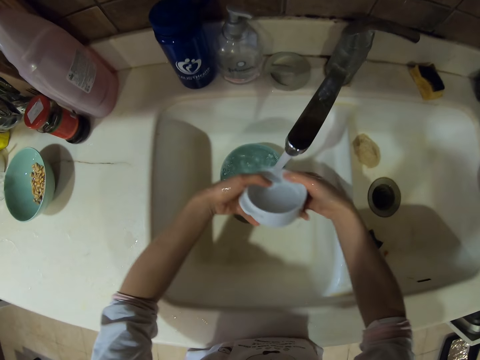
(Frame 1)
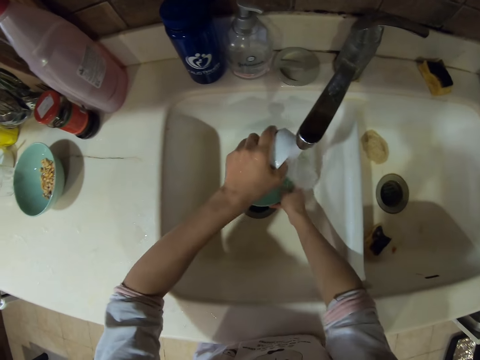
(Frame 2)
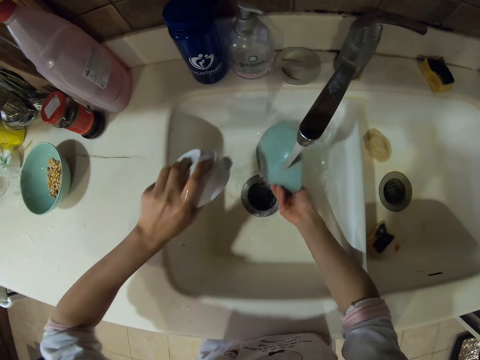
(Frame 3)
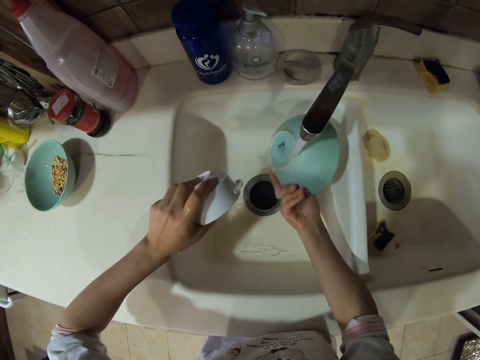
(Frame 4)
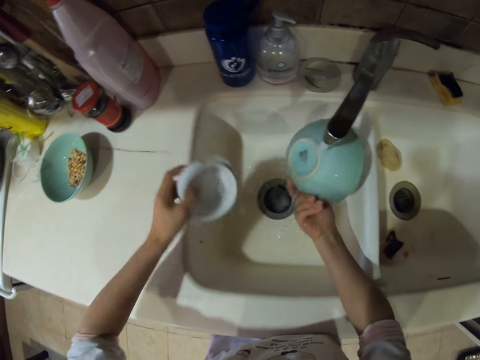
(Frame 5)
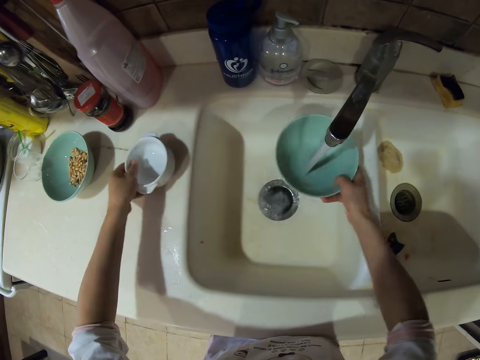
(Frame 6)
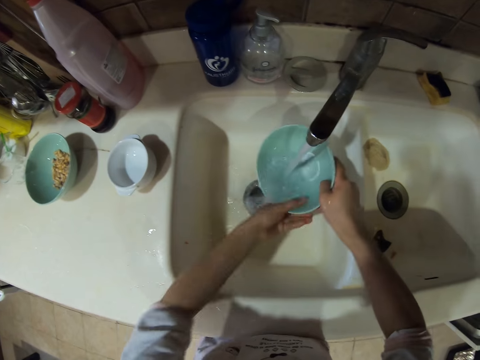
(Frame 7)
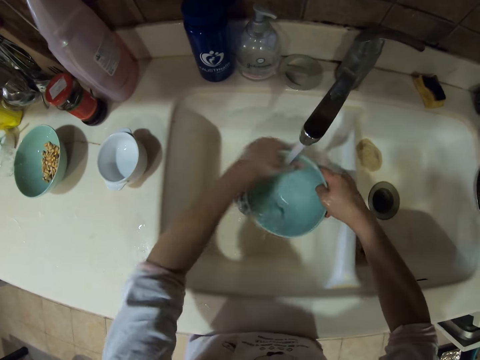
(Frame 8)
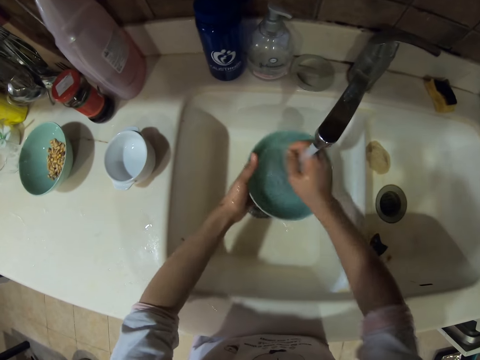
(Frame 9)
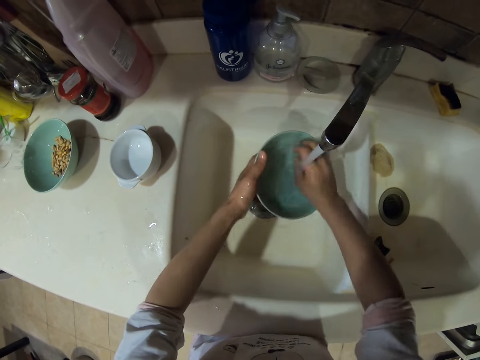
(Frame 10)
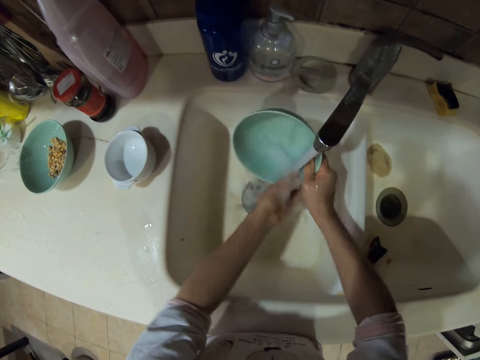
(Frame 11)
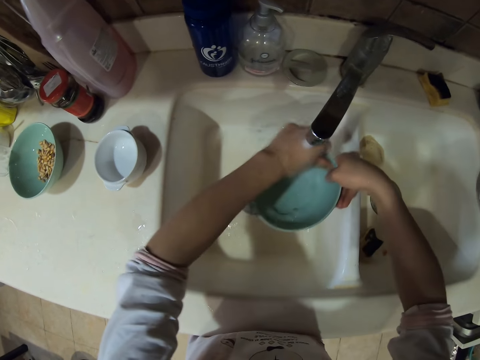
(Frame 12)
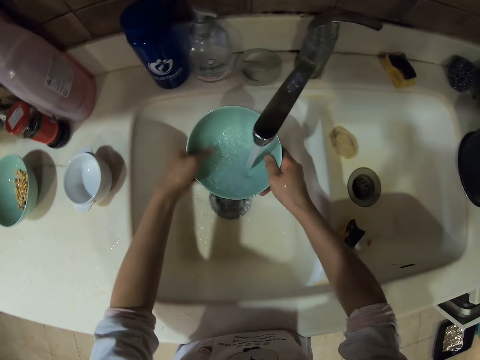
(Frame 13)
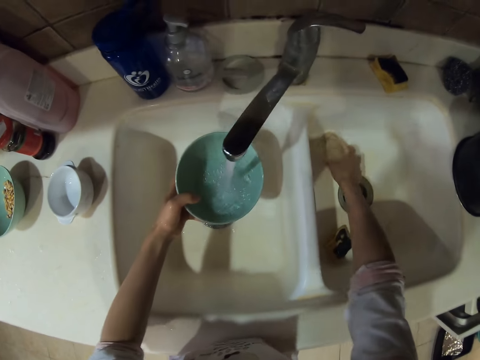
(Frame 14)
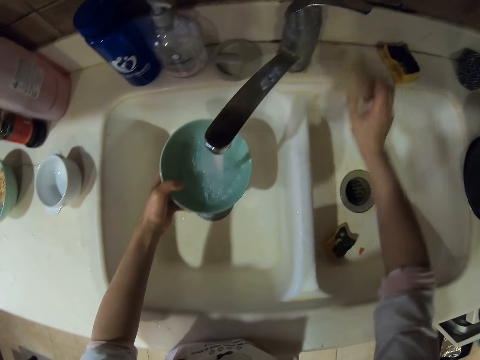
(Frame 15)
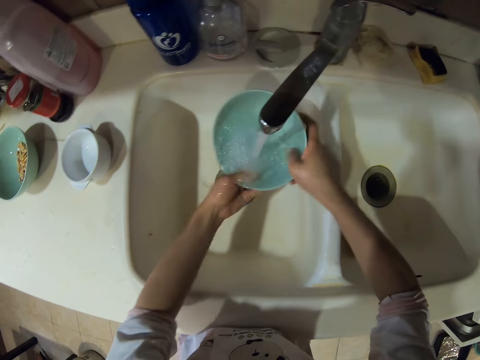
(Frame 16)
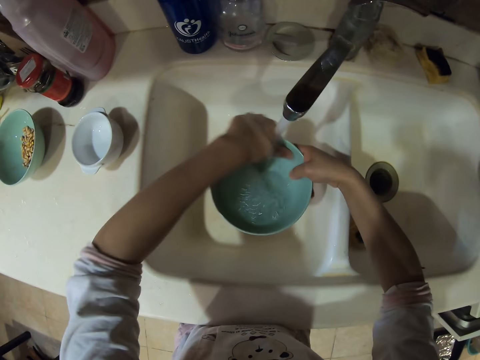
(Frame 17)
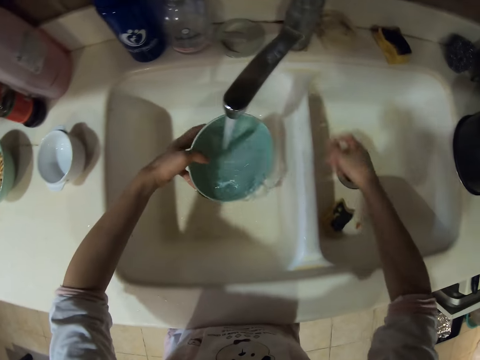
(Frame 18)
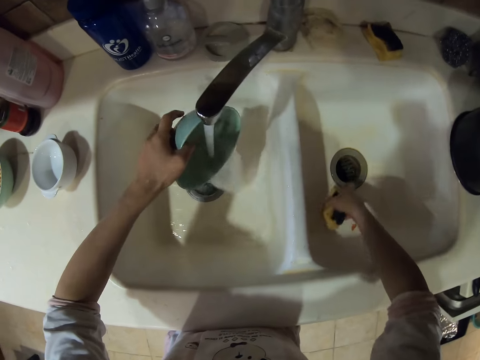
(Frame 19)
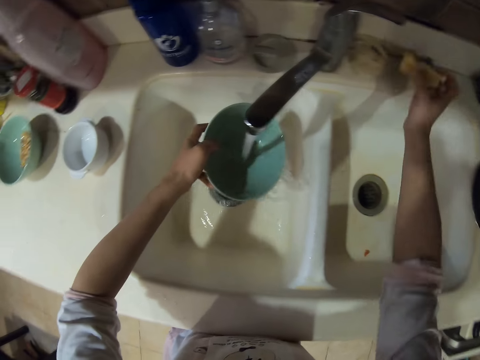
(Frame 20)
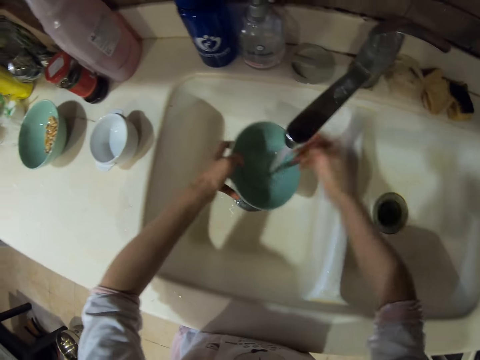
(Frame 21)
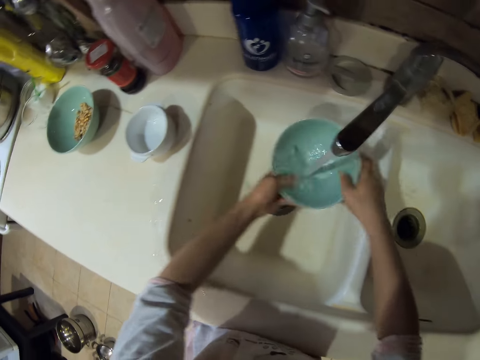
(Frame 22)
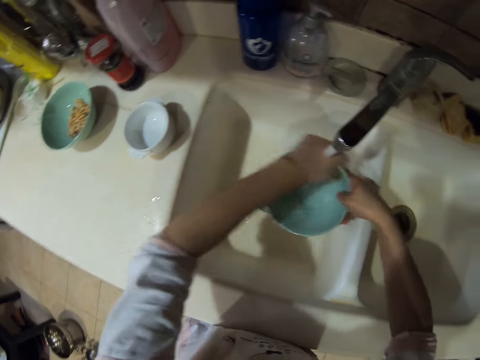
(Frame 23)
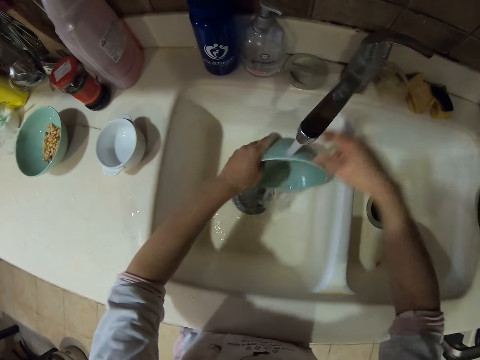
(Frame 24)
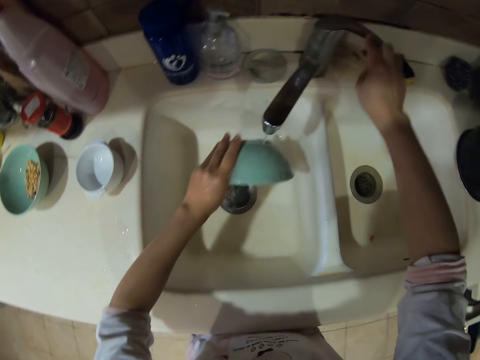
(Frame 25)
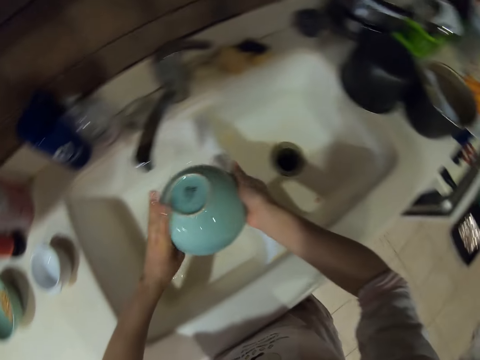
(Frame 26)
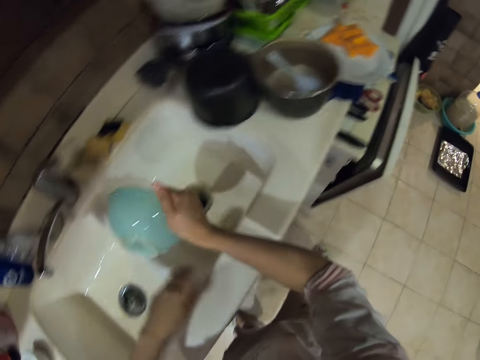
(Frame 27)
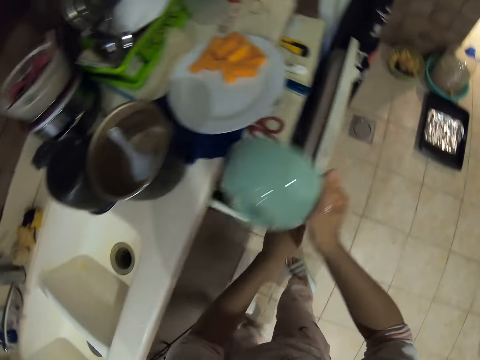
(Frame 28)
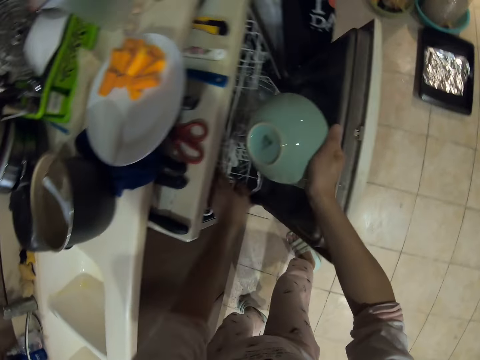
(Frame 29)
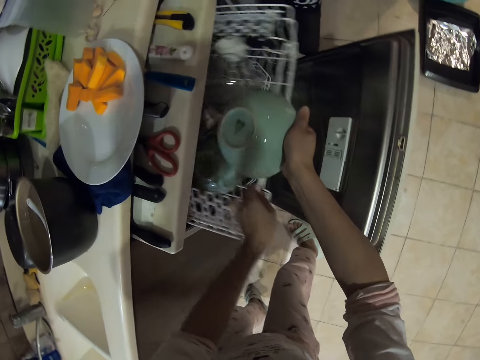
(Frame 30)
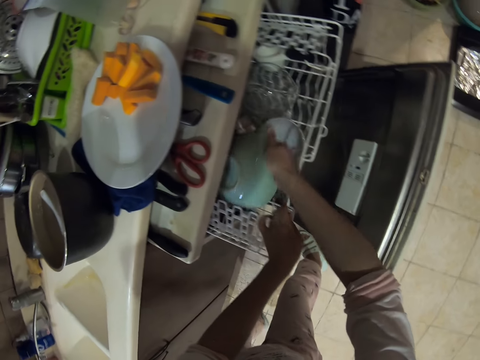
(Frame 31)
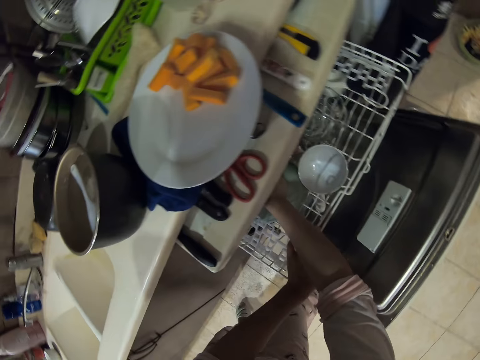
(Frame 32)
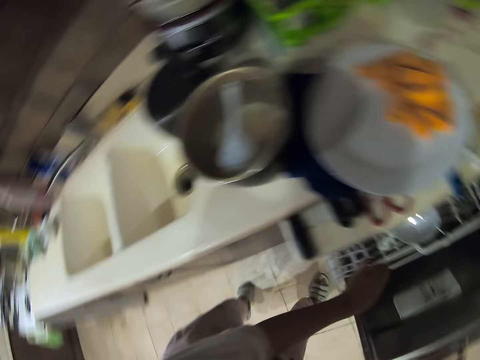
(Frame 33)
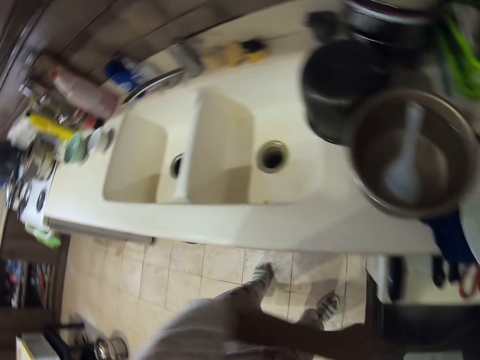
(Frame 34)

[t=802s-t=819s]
The camera wearer rinses the bowl. They put the bowl down. They rinse the bowl. They rinse the bowl again. They pick up something and place something down. They rinse the bowl. They pick up the washing sponge and place the sponge down. They rinse the hand. They rinse the bowl. They close the tap. They shake the hand. They open a drawer. They put the bowl in the organizer.

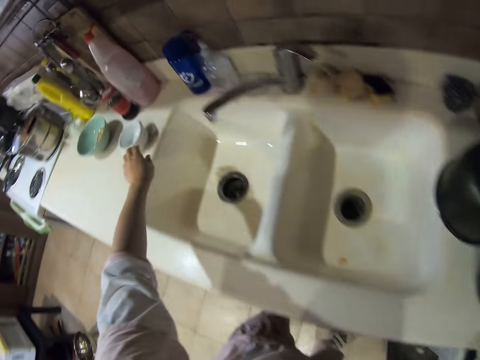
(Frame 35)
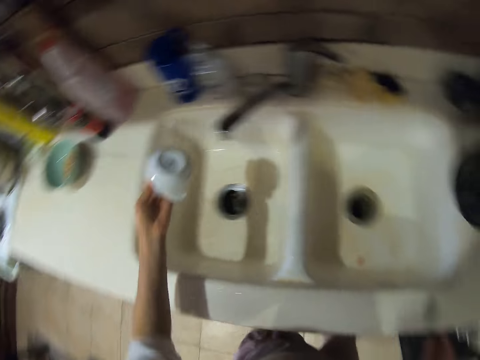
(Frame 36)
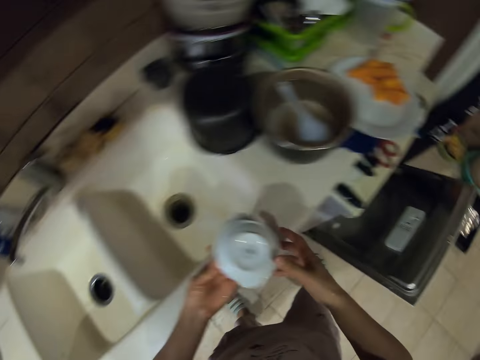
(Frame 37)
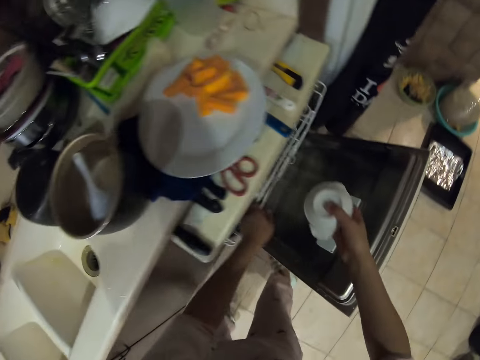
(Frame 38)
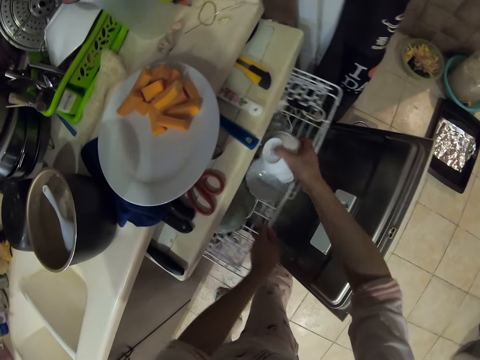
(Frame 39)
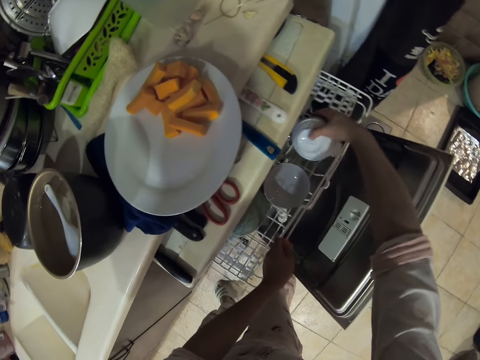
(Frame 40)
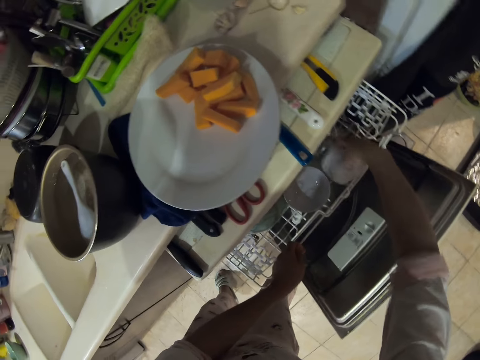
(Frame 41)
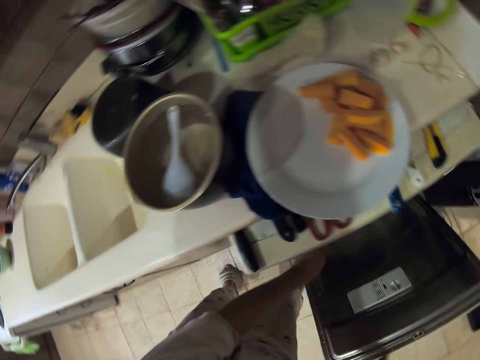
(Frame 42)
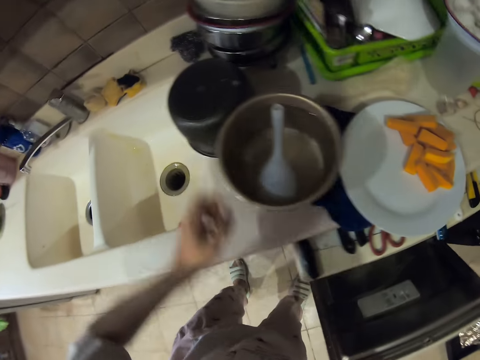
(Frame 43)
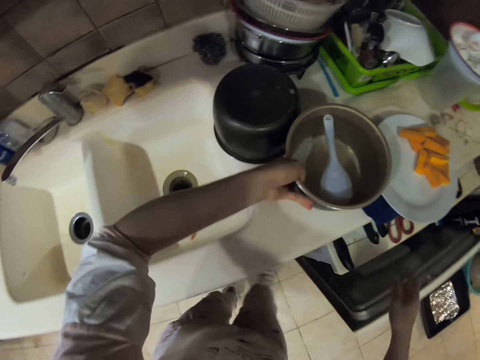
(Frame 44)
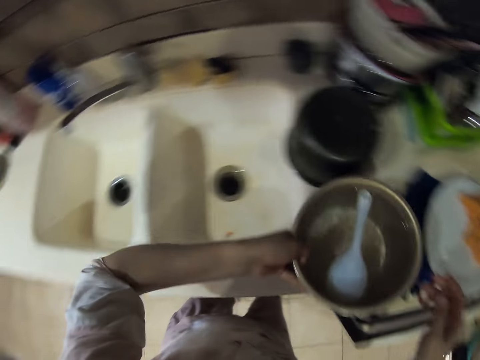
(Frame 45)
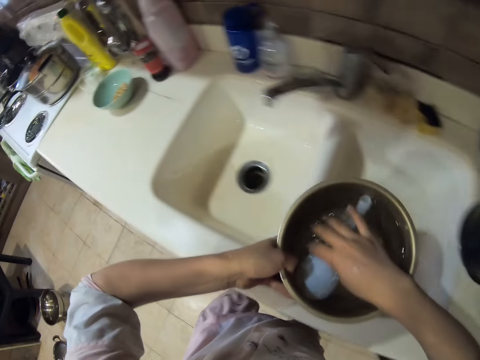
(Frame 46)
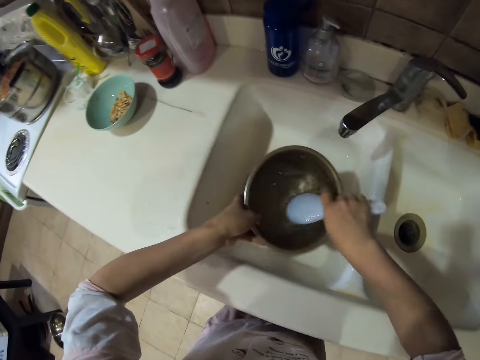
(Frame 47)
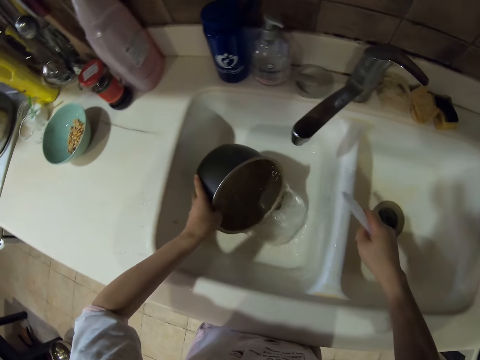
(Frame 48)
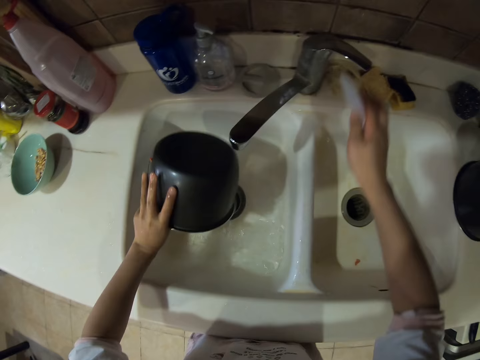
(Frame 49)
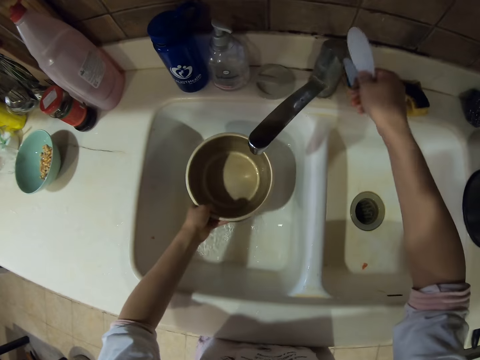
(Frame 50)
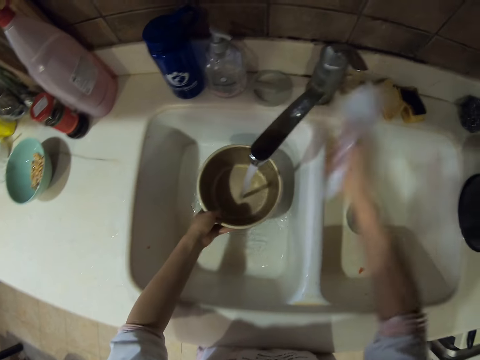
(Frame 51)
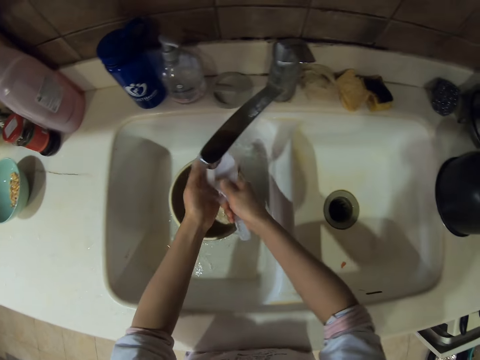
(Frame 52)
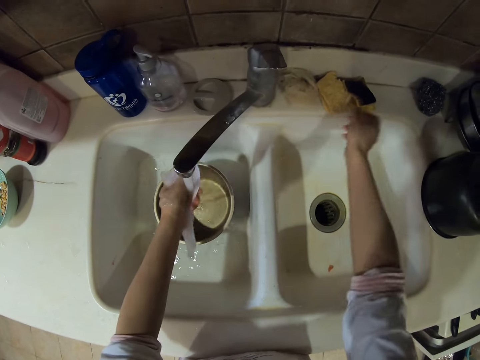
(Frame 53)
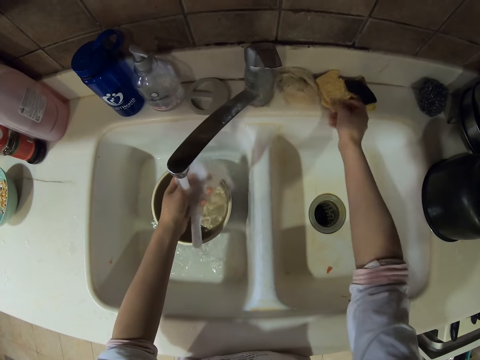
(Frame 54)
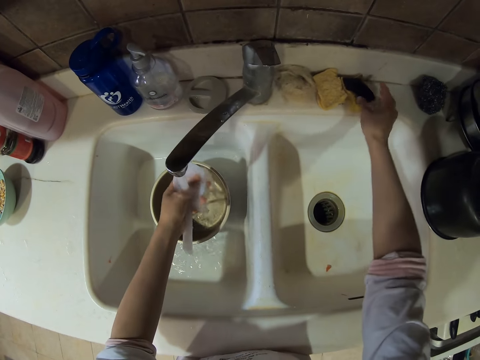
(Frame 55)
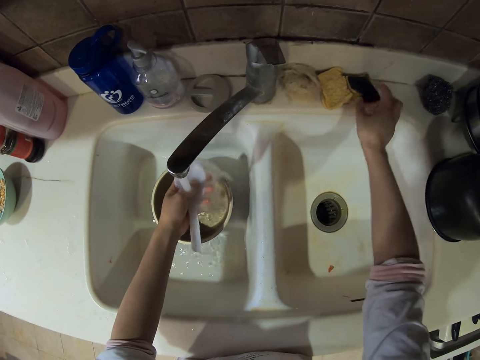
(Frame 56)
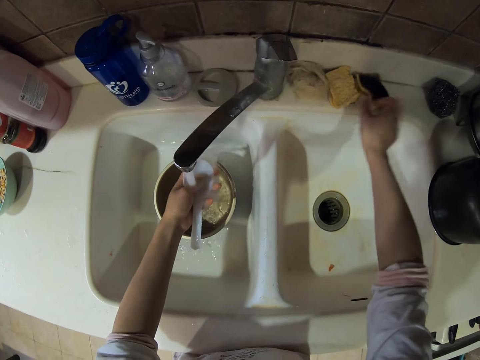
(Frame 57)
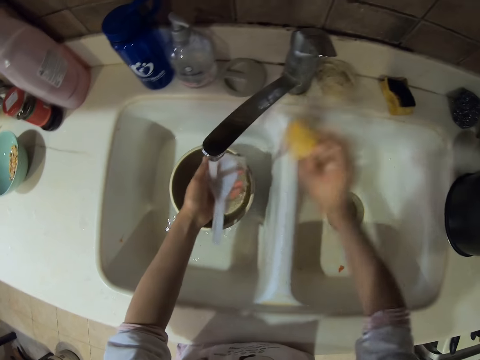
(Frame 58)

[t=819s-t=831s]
The camera wearer walks around. They pick up the bowl. They put the bowl in the organizer. They close the drawer. They pick up a cooking pot. They pour water in the sink. They open the tap. They wash the serving spoon. They pick up a washing sponge. They pick up the washing sponge again.
